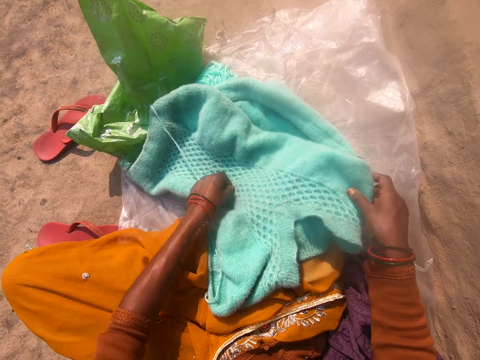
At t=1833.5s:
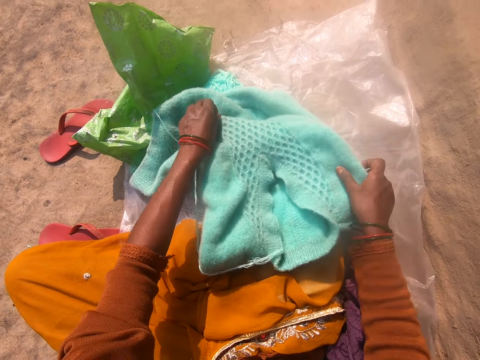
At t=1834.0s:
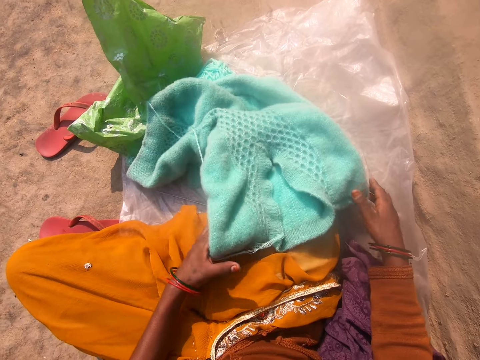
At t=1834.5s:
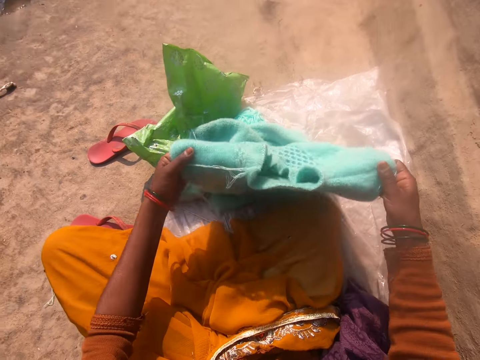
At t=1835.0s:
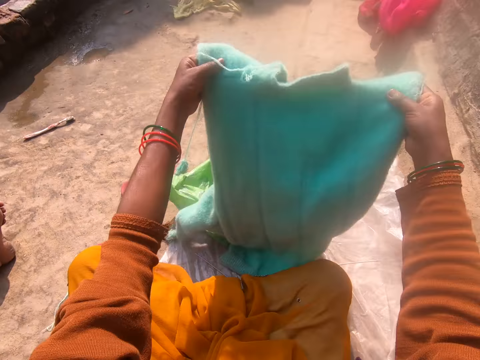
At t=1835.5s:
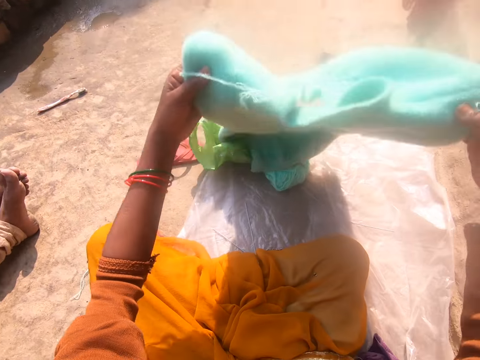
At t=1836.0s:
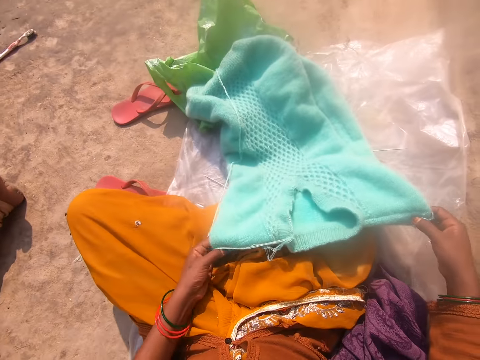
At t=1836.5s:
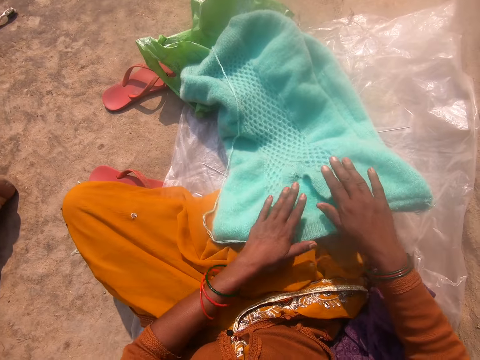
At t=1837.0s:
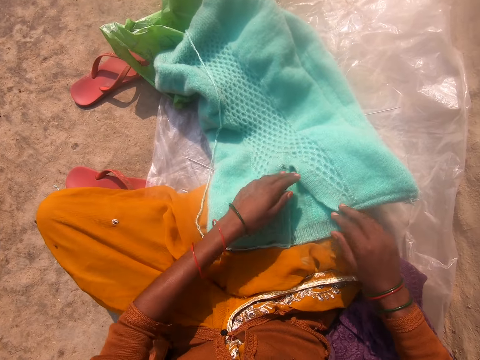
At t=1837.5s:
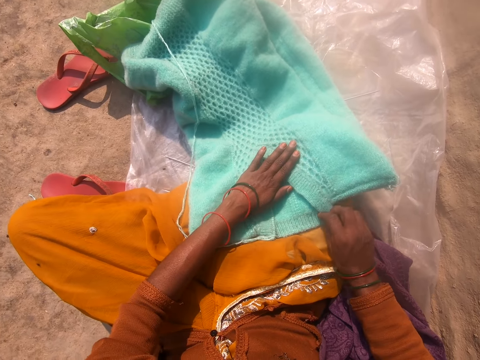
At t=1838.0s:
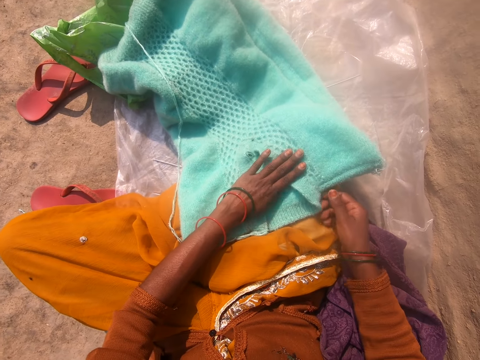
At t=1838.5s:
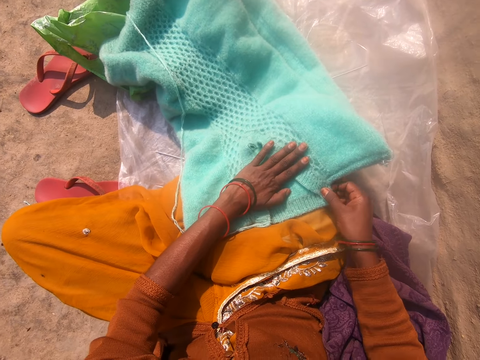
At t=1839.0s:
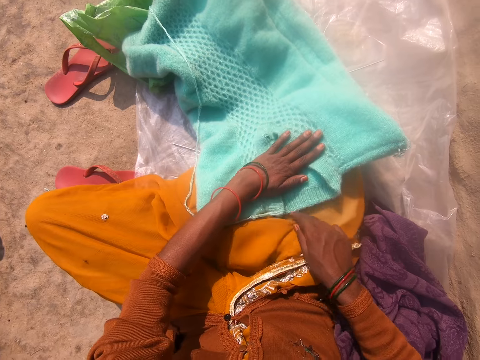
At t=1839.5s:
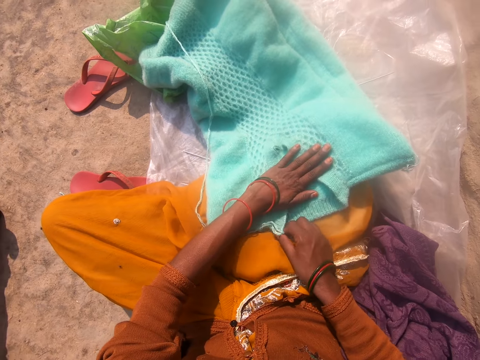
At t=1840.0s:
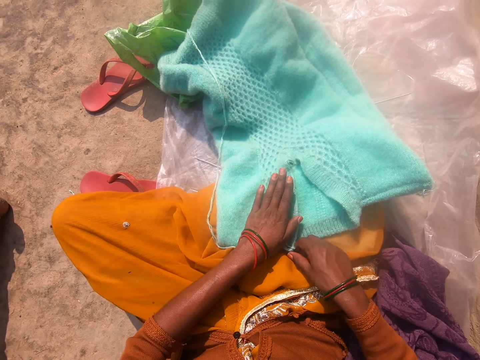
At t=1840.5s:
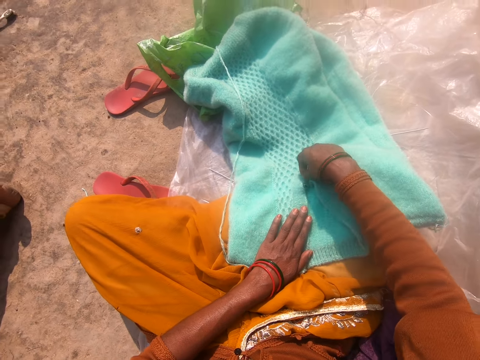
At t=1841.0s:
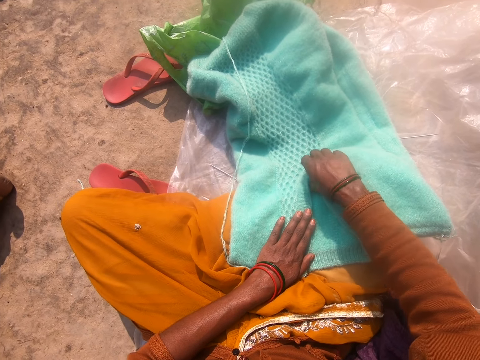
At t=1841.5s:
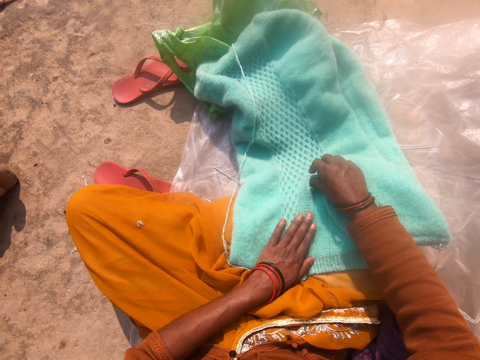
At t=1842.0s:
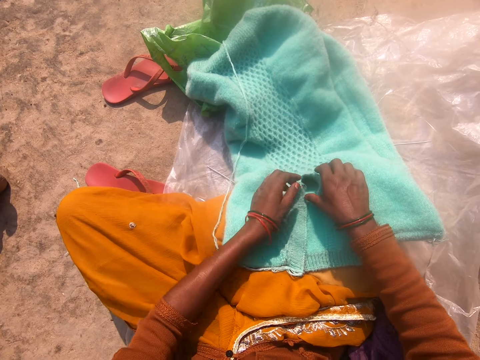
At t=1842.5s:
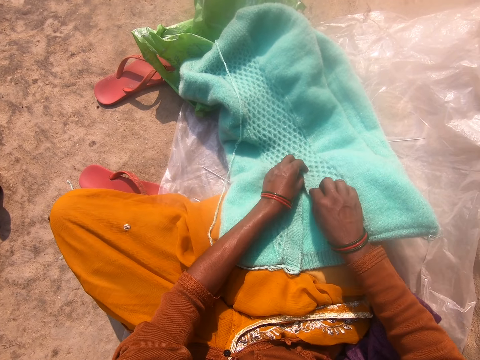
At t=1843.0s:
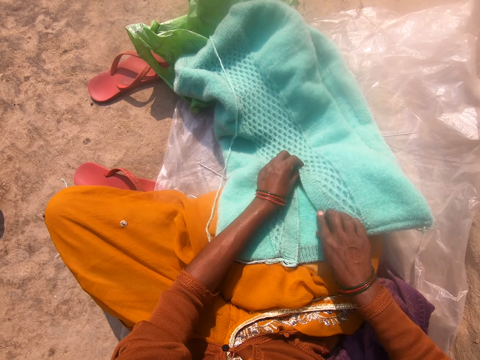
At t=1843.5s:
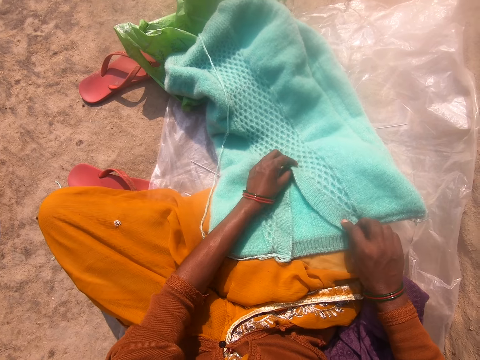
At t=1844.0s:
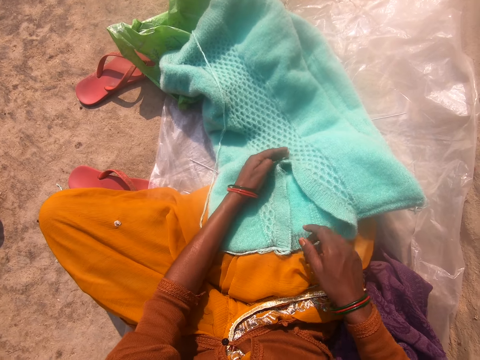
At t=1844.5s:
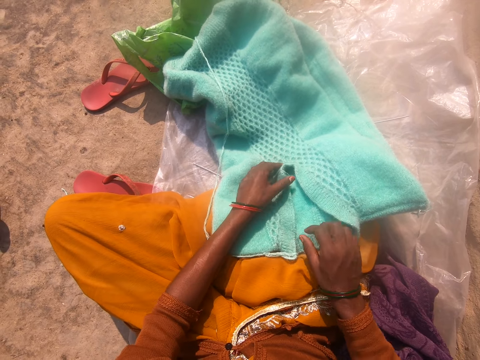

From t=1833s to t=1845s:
The camera wearer lets go of the cloth, touches the cloth, lifts the cloth, and puts the cloth on the lap. They hold the cloth, lift the cloth, look at the cloth, and lift the cloth. They place the cloth on the lap. They let go of the cloth, touch the cloth, and stretch the cloth.

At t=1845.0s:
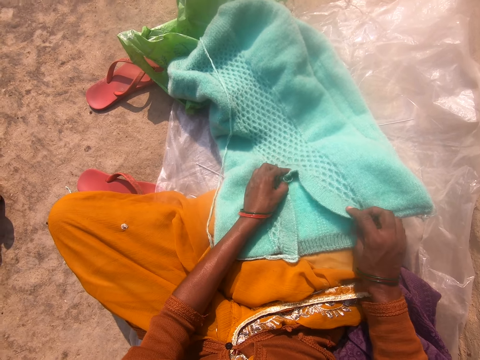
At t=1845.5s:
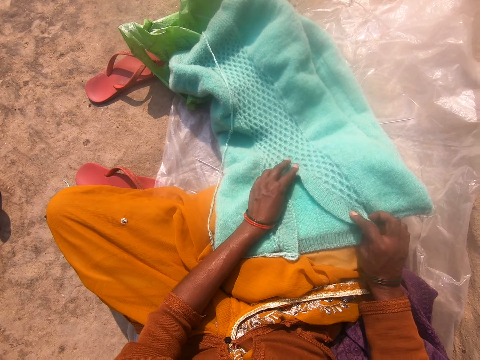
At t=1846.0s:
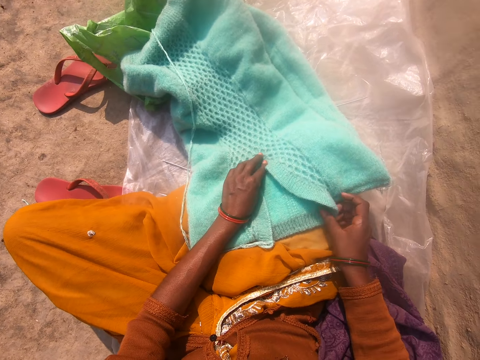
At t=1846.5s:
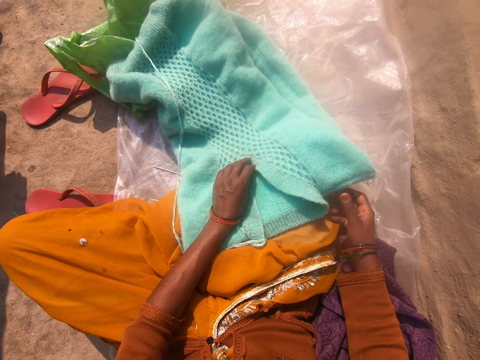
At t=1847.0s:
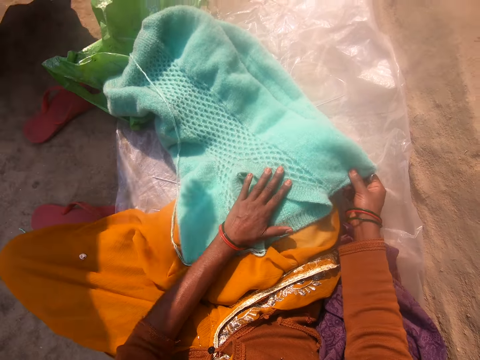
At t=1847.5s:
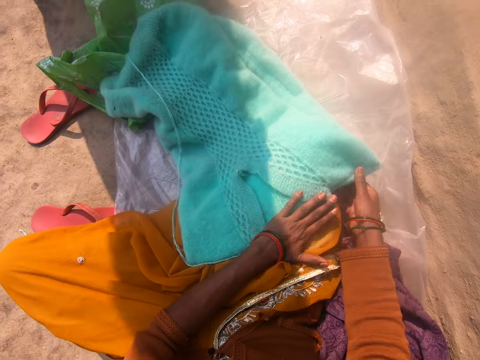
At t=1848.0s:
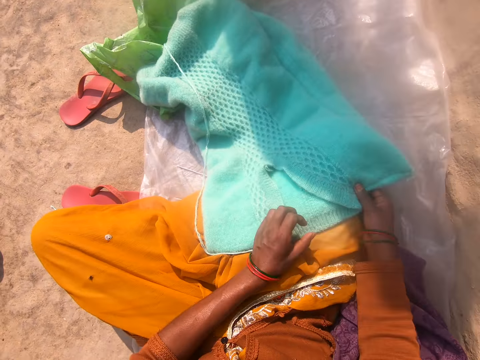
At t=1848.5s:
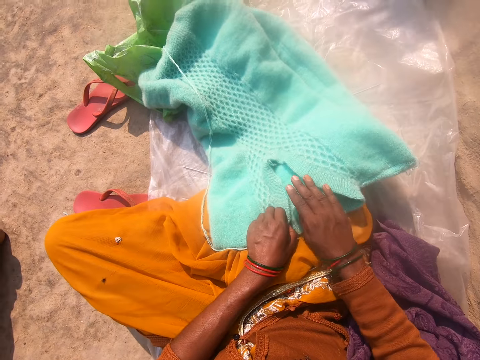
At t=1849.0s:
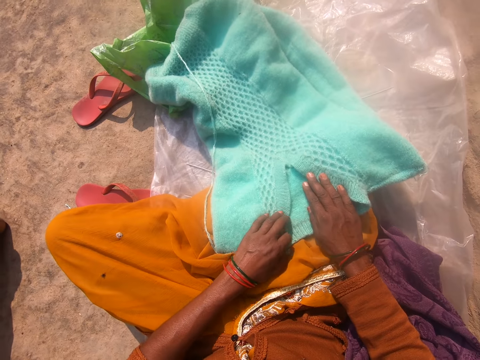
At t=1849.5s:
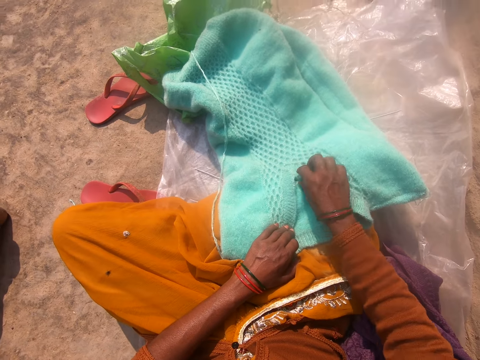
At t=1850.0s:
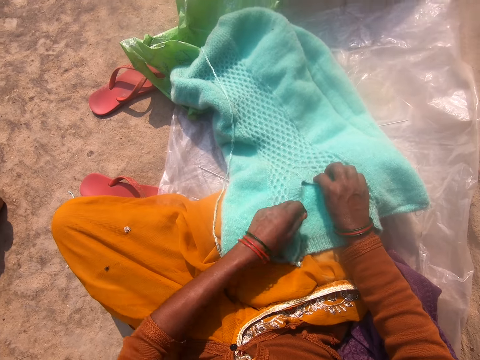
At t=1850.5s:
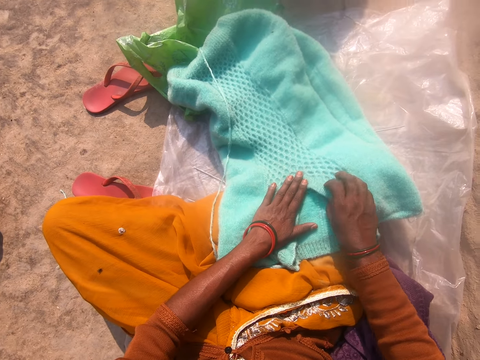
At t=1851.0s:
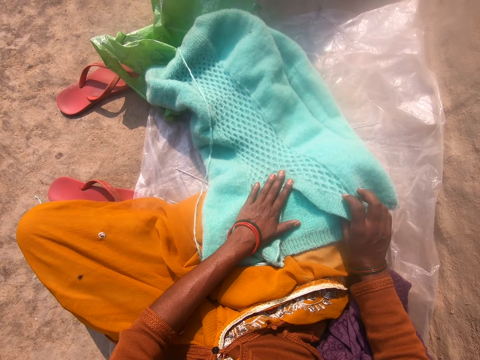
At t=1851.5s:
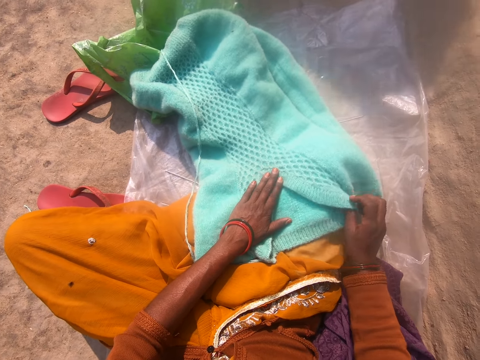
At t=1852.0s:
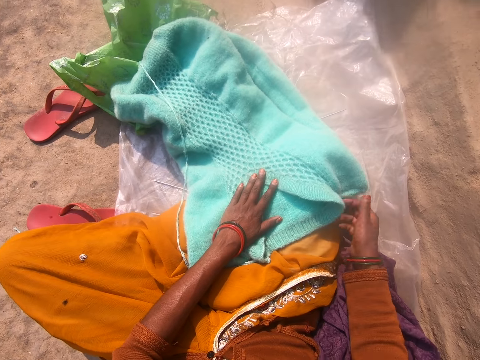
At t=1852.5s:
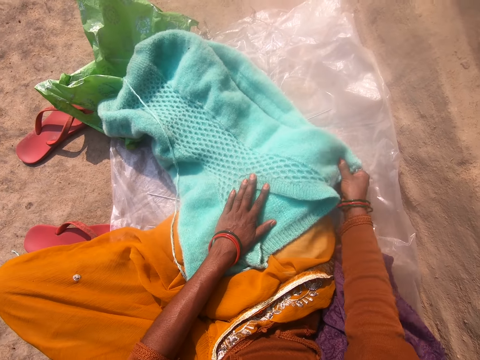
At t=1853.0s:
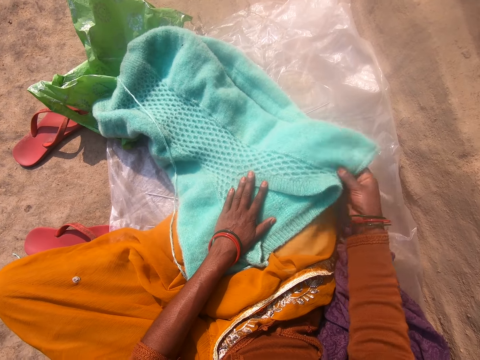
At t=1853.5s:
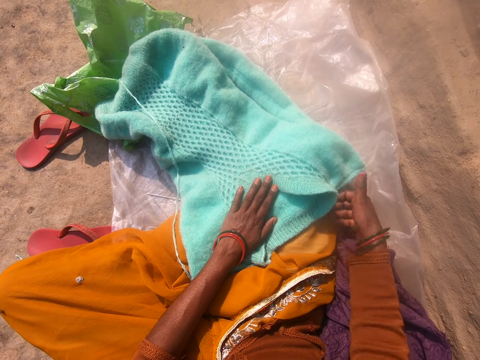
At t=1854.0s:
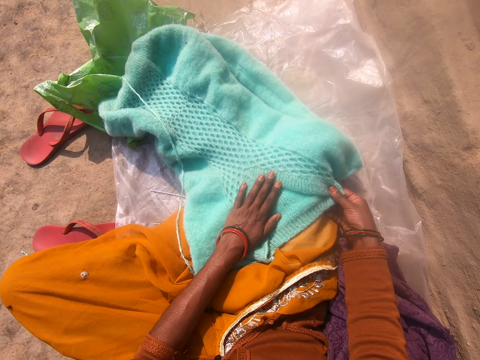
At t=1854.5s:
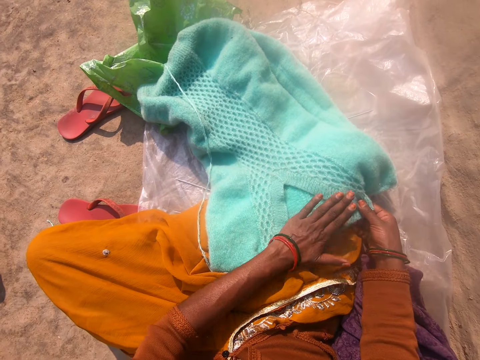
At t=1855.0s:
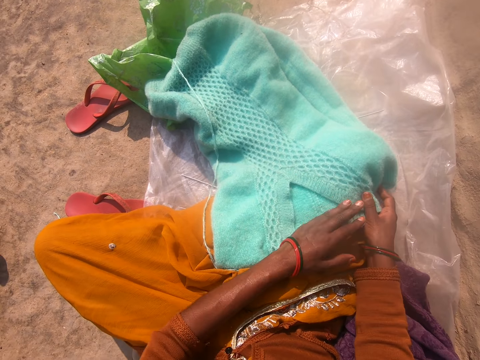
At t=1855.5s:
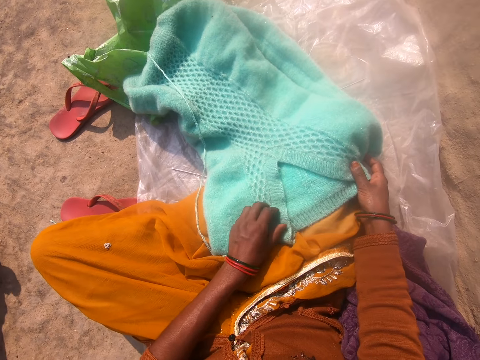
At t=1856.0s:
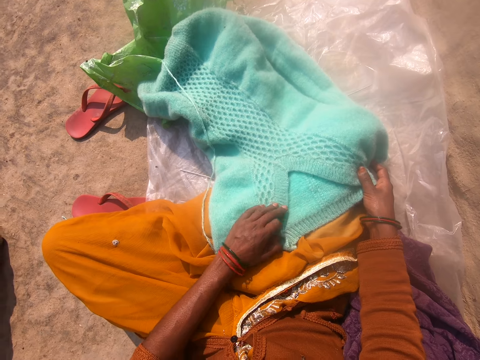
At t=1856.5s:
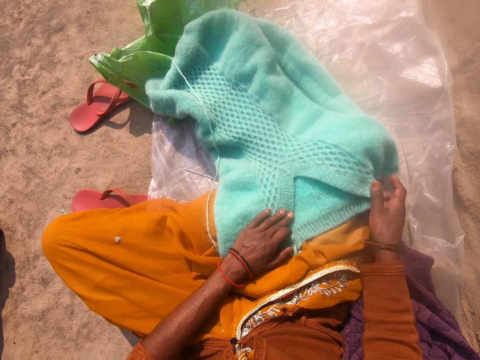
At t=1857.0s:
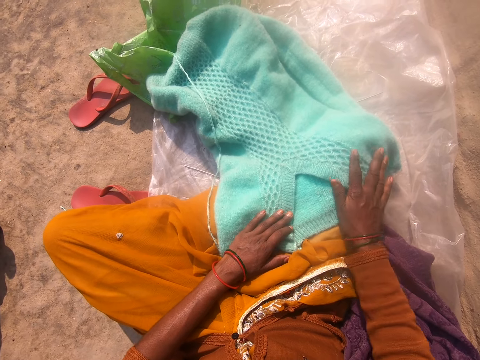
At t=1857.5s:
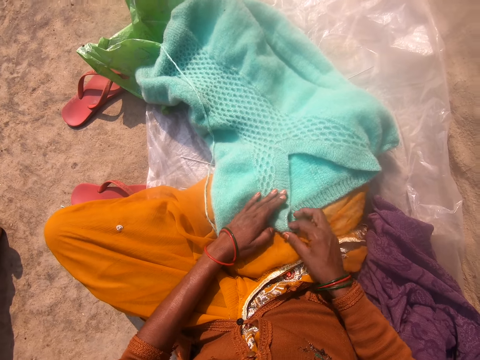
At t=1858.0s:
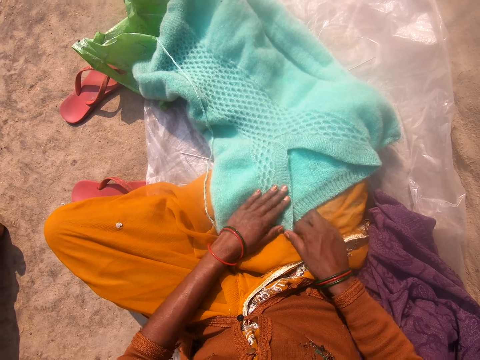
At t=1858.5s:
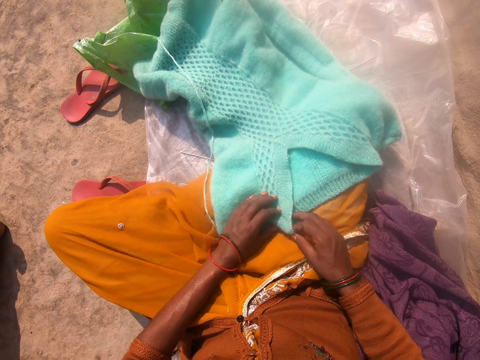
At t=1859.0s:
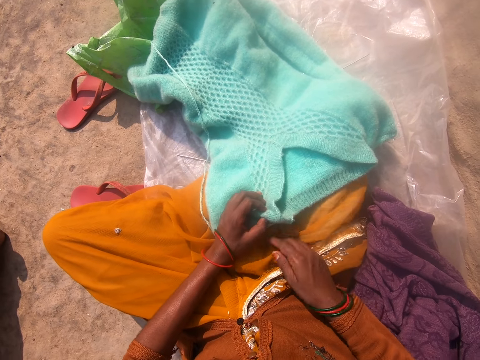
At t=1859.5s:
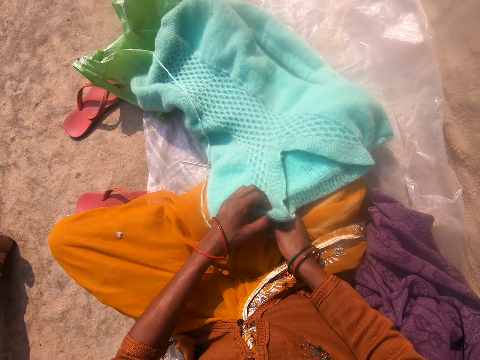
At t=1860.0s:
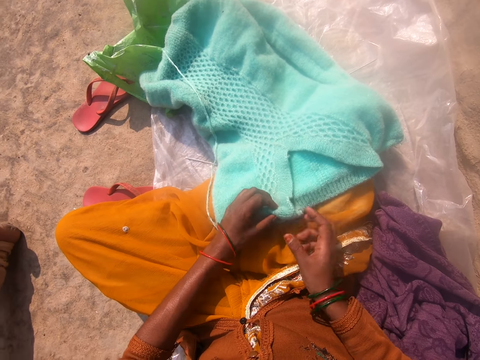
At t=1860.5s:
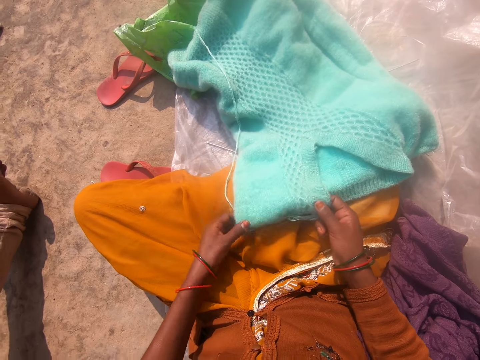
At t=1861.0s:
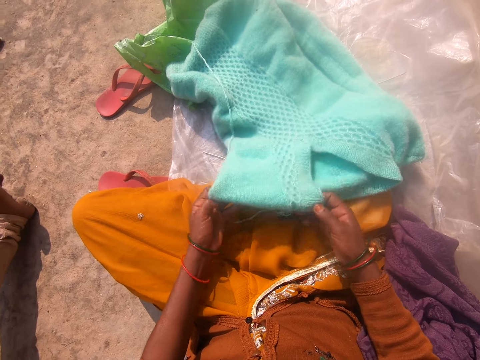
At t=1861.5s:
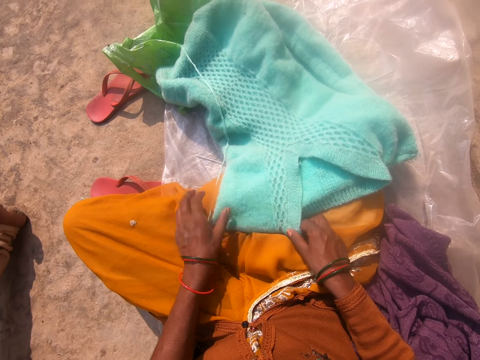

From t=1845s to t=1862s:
A person passes by the camera wearer. The camera wearer stretches the cloth. They hold the cloth. They stretch the cloth. They hold the cloth. They lift the cloth. They place the cloth on the lap. They stretch the cloth.
